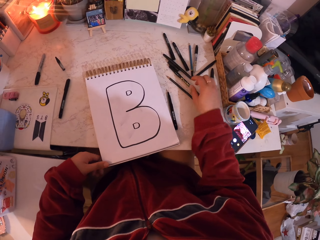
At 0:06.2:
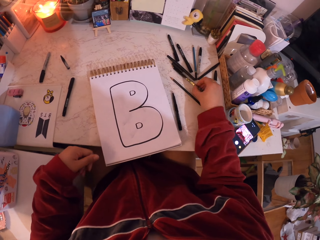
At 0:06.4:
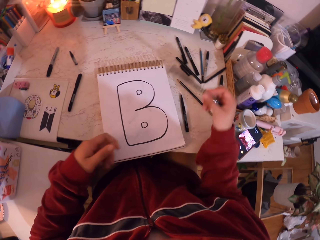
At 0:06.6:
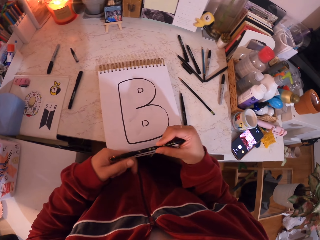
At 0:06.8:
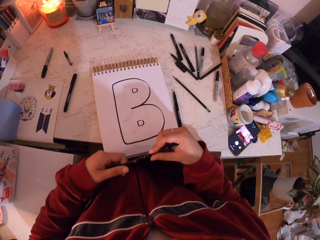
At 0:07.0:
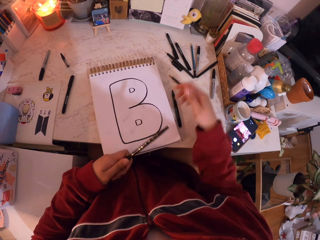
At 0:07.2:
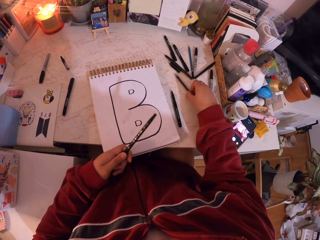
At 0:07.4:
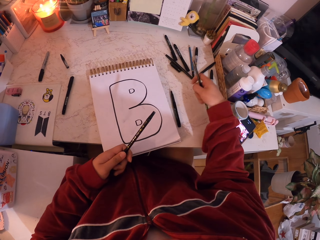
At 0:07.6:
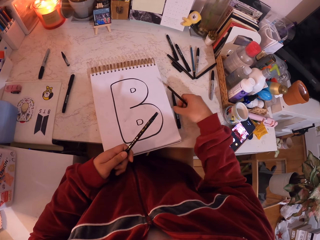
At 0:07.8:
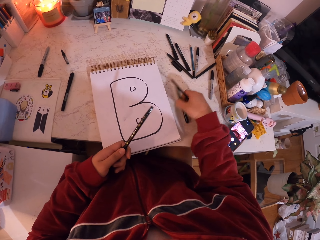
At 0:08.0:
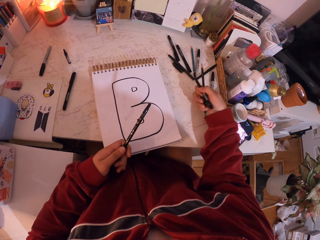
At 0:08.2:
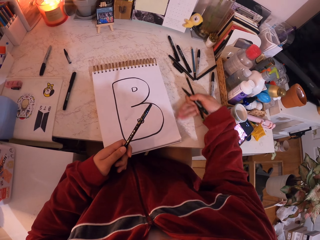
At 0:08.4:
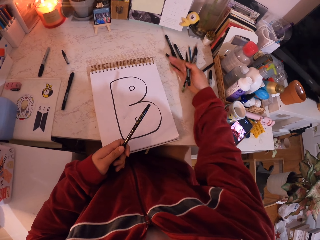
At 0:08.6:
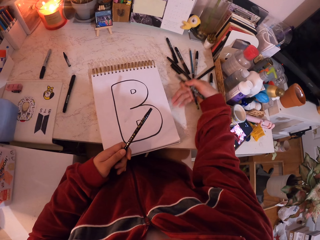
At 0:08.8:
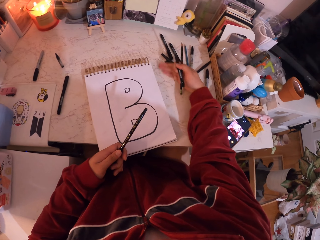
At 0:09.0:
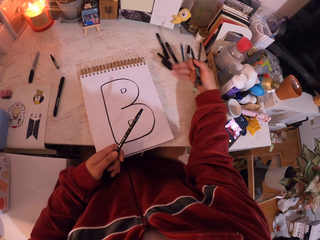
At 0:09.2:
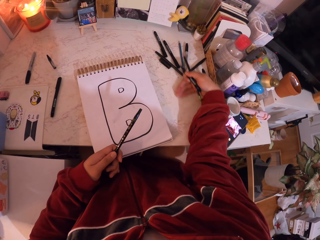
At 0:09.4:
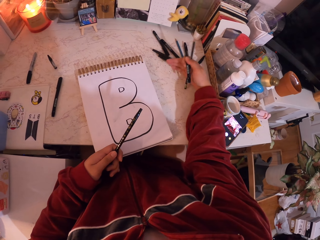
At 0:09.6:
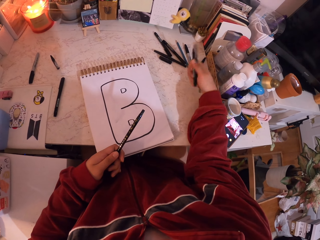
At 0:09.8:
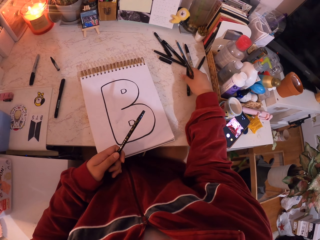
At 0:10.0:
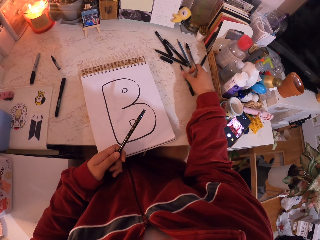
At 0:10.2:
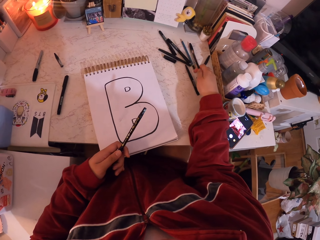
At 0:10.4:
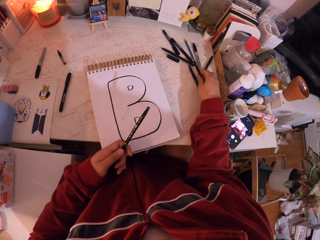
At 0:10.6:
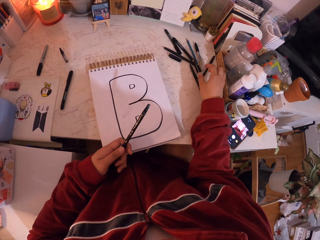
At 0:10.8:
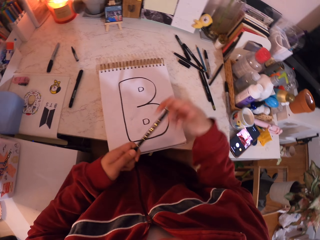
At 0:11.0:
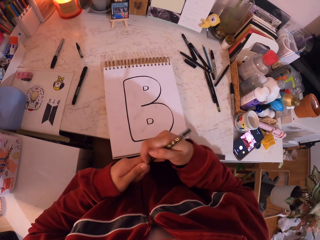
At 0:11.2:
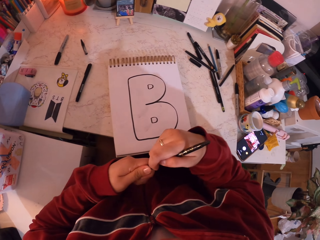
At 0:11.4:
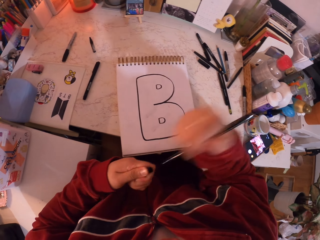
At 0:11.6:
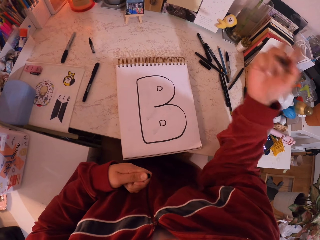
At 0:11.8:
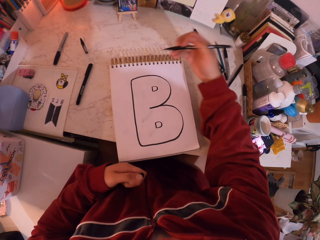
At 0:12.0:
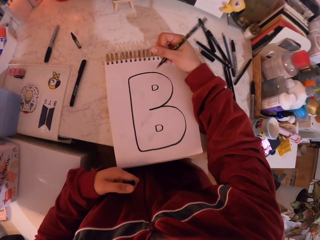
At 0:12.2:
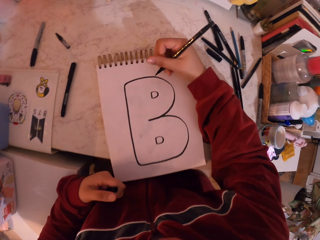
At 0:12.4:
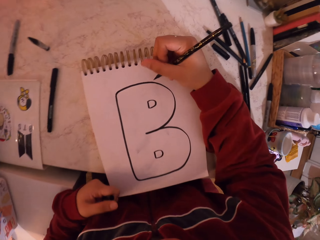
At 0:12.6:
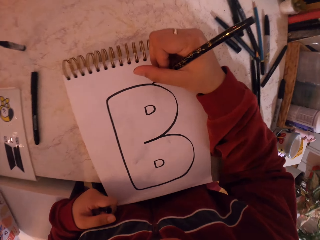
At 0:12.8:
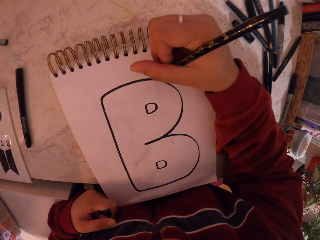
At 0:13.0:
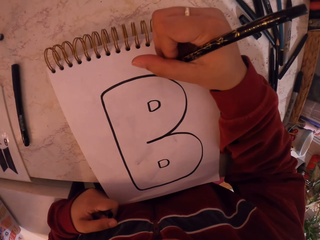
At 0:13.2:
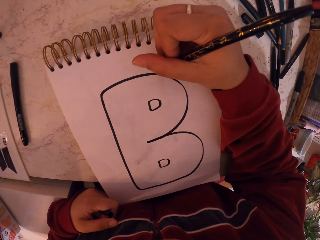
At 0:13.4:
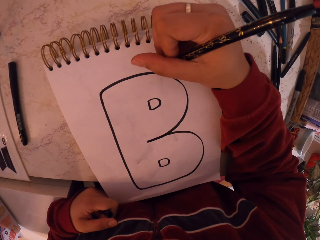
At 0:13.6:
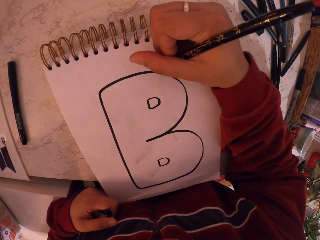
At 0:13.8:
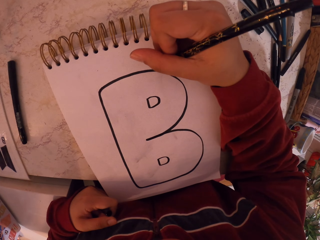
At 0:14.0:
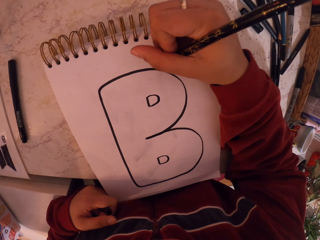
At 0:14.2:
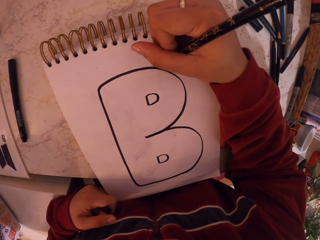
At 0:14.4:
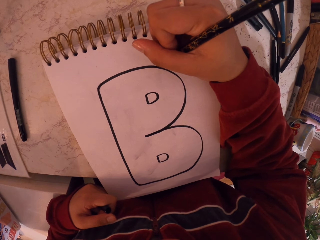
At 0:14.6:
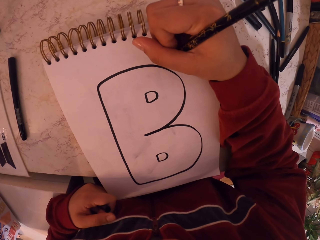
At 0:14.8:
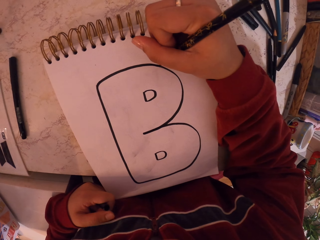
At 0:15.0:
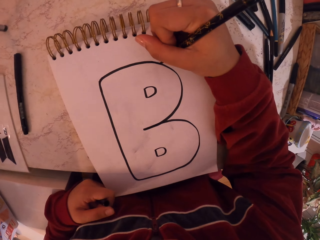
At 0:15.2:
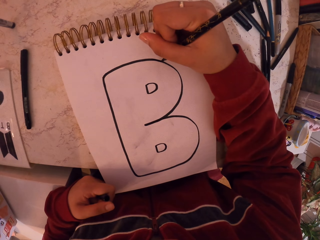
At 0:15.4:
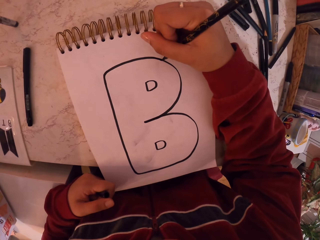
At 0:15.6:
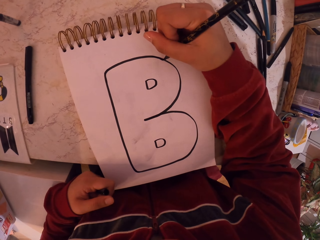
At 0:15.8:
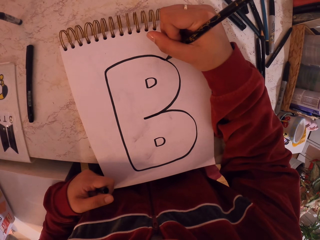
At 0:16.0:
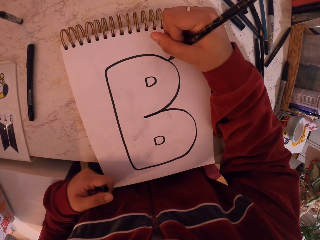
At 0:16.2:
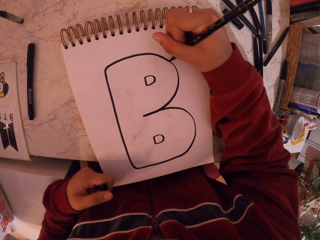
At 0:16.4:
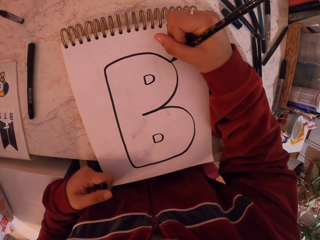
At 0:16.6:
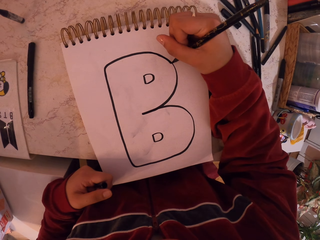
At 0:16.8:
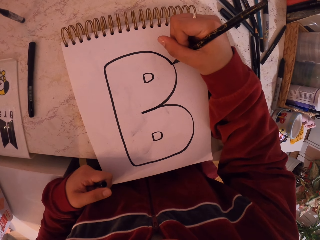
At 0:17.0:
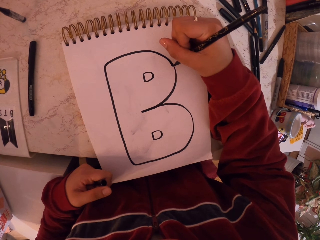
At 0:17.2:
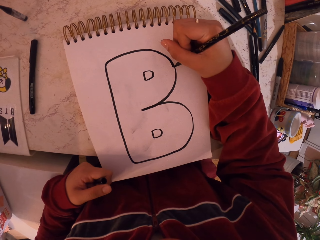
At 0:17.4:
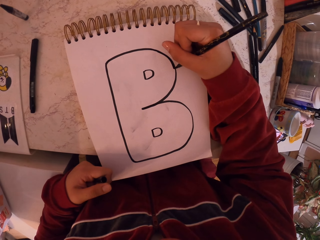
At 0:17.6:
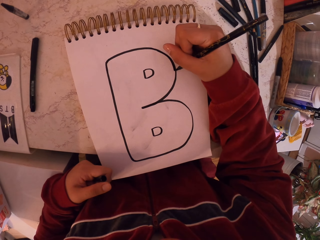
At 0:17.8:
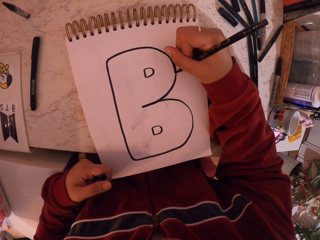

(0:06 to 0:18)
The camera wearer moves the drawing book. They drop the pen on the table. They pick the pen from the table. They change the pen from the right to the left hand. They pick the pen. They move the hand towards the table. They pick the pen again. They wipe the table with the hand. They drop the pen on the table. They put the pens on the table. They hold the pen with two hands and remove the lid from the pen. They move the hand towards the drawing book and draw on the drawing book with the pen.

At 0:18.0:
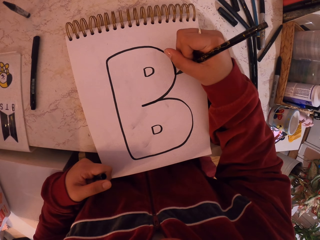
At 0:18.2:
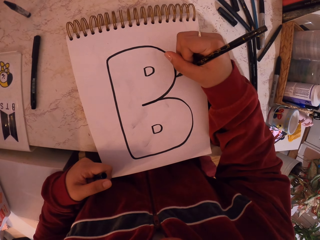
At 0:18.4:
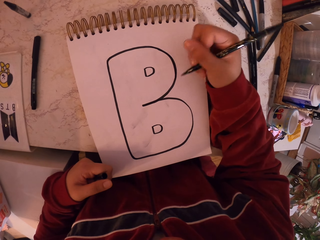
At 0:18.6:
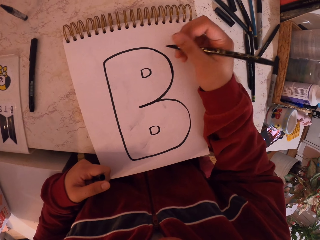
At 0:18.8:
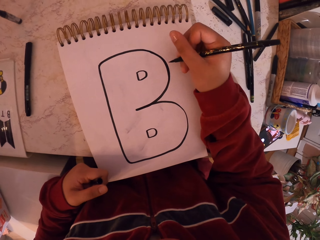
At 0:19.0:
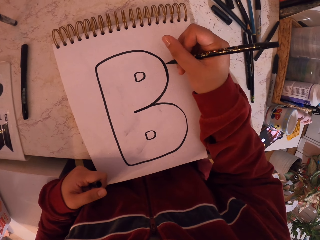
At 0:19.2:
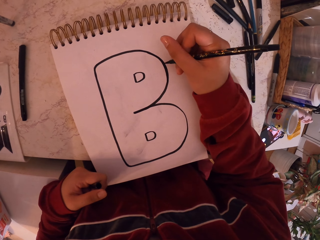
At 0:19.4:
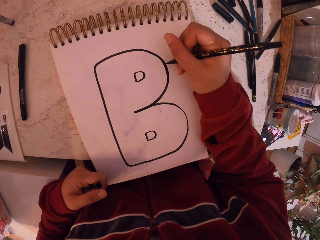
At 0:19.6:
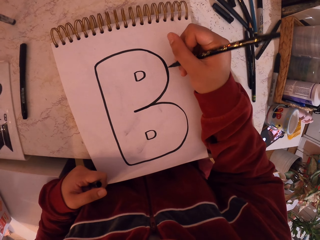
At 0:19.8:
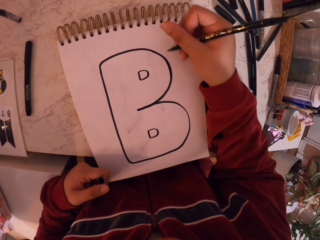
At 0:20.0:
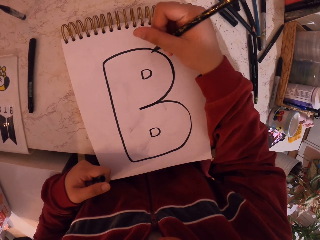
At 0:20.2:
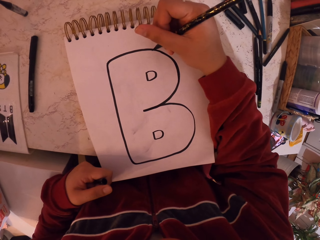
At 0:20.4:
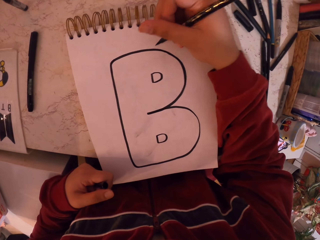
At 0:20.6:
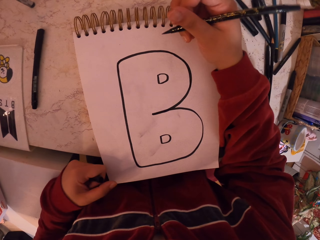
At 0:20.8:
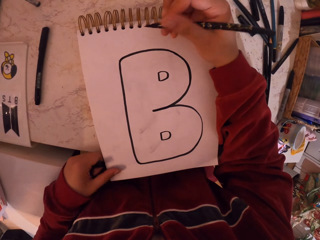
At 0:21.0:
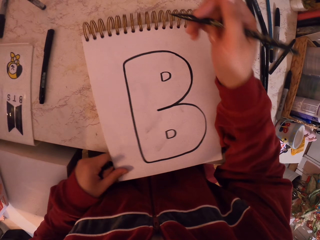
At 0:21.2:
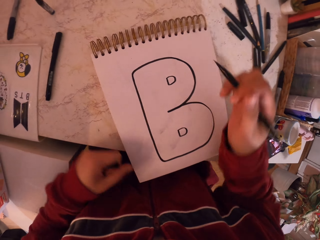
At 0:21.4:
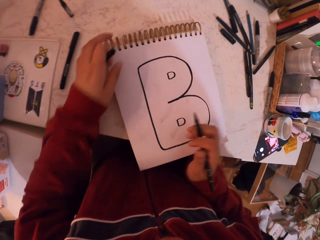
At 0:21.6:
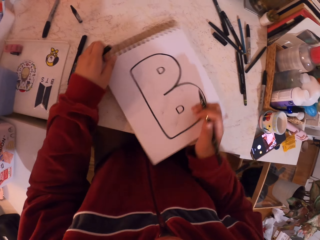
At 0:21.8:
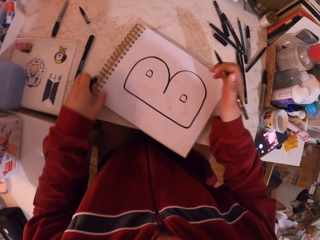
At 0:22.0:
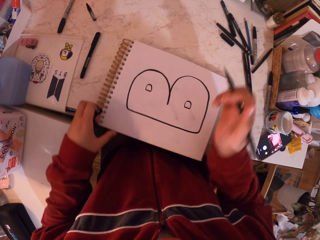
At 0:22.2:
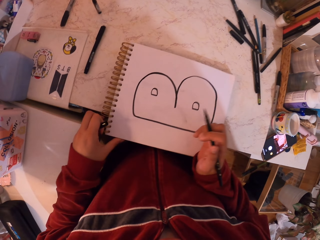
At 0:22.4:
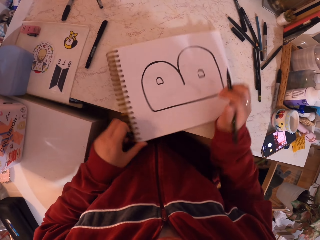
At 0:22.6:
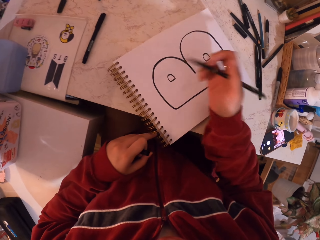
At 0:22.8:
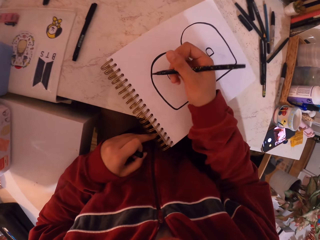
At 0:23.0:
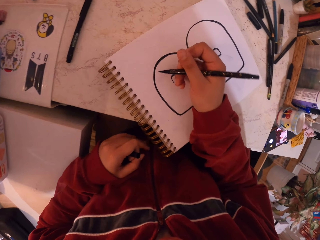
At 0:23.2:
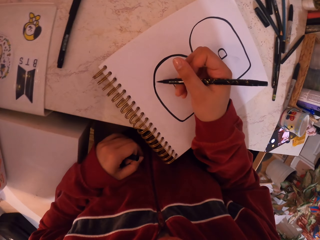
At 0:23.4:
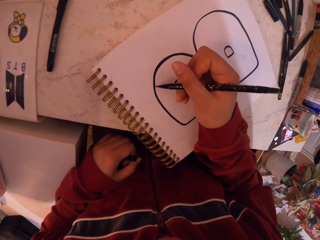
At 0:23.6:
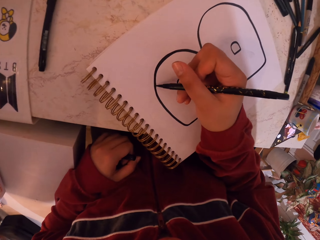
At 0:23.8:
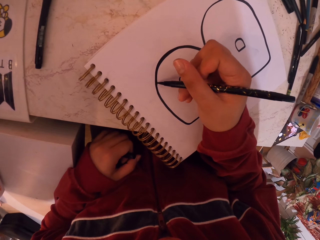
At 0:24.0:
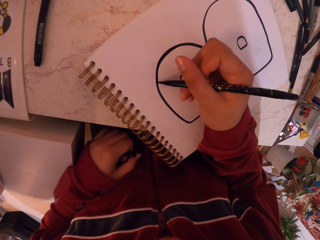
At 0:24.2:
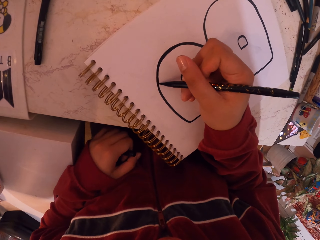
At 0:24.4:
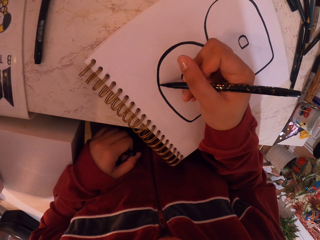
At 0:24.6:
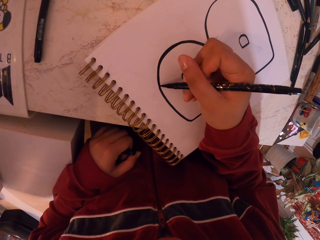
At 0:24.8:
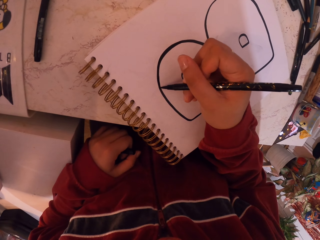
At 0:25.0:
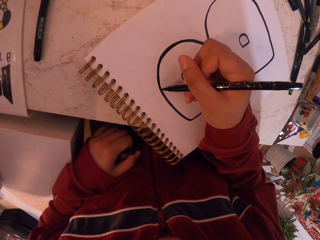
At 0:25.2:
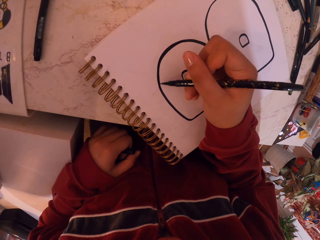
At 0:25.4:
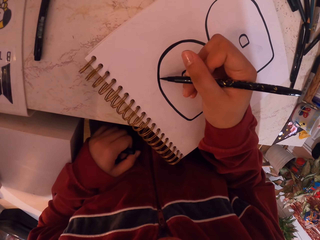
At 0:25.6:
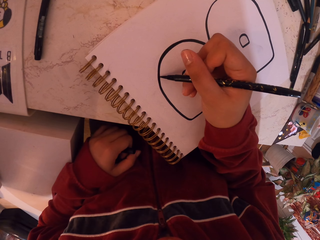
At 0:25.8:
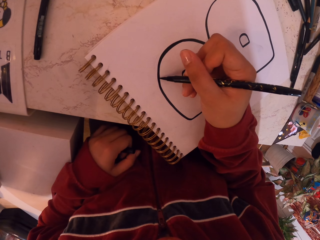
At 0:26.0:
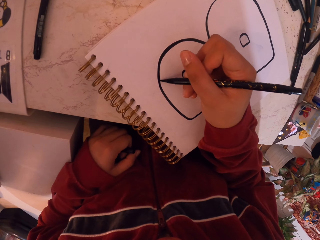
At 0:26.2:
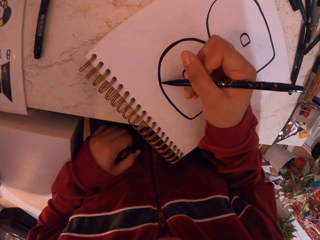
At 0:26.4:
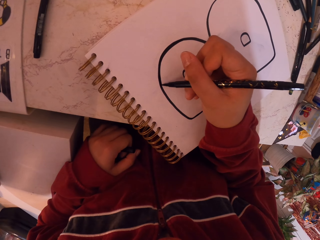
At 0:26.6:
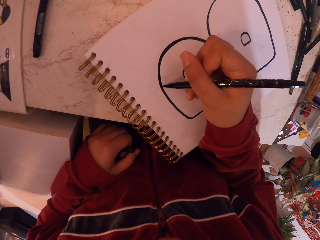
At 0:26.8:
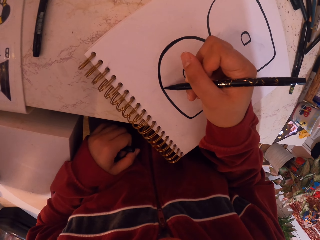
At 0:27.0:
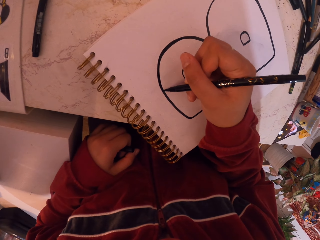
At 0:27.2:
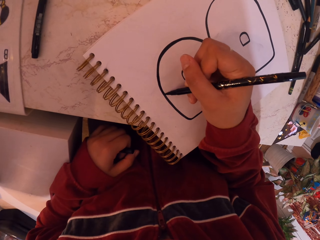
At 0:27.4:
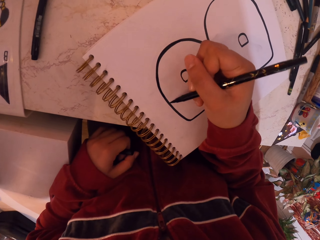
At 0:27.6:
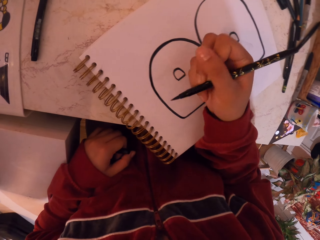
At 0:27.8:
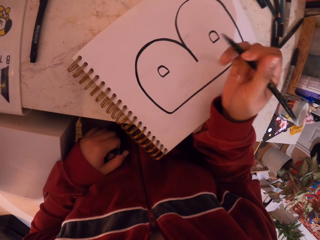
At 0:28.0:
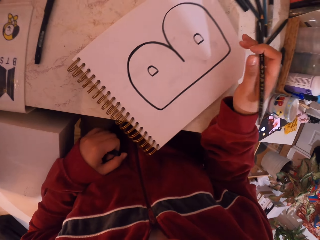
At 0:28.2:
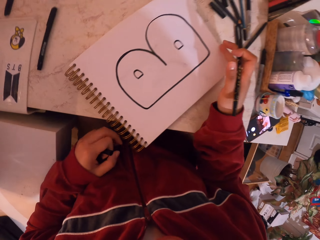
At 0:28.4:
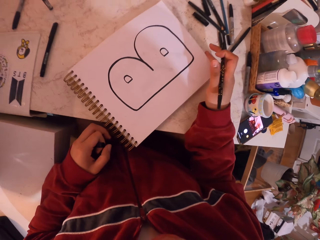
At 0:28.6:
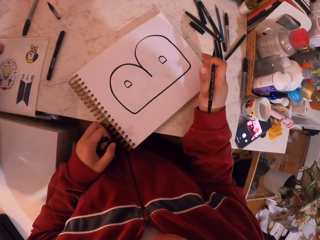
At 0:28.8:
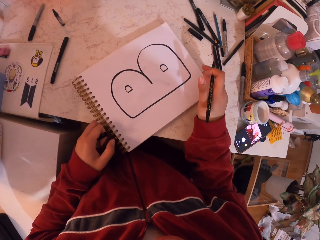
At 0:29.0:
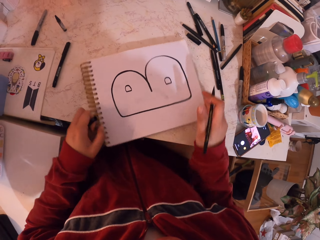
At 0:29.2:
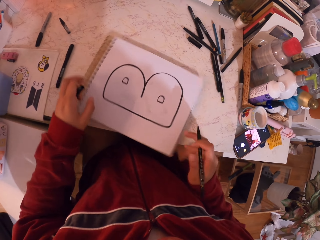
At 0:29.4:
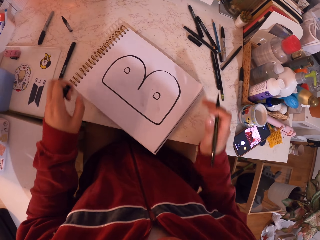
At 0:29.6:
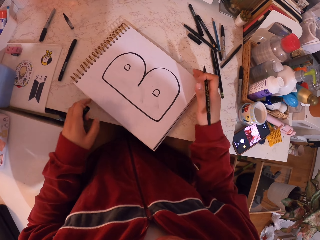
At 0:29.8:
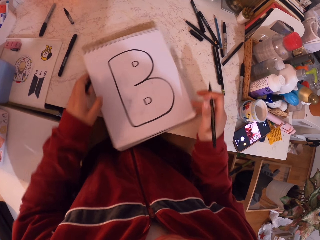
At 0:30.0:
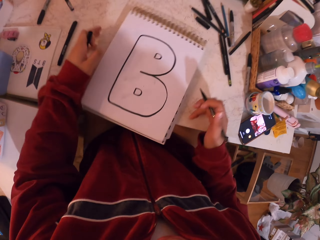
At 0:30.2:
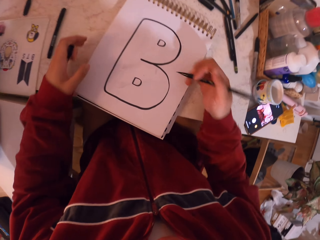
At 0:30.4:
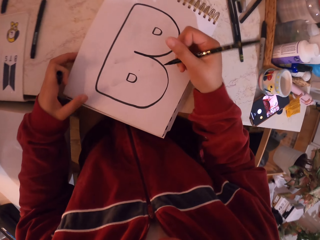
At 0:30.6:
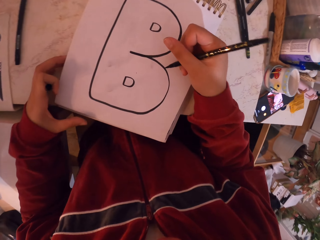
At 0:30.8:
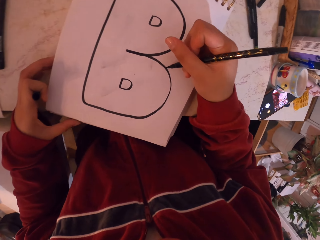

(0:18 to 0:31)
The camera wearer moves the drawing book. They move the hand towards the drawing book and draw on the drawing book with the pen. They remove the hand from the drawing book and move the drawing book. They draw with the pen.
